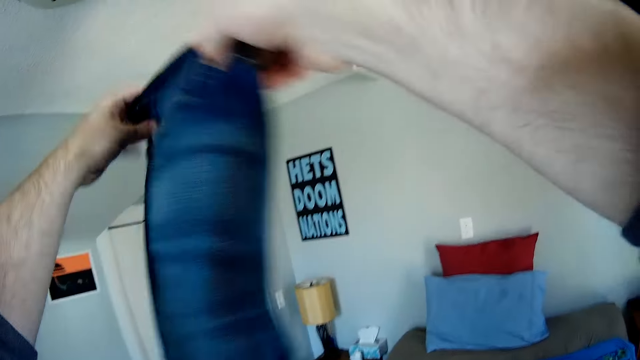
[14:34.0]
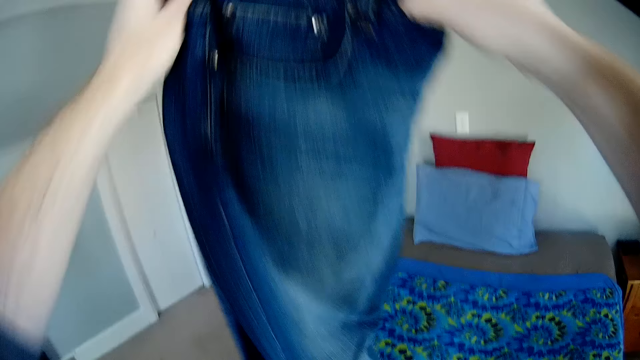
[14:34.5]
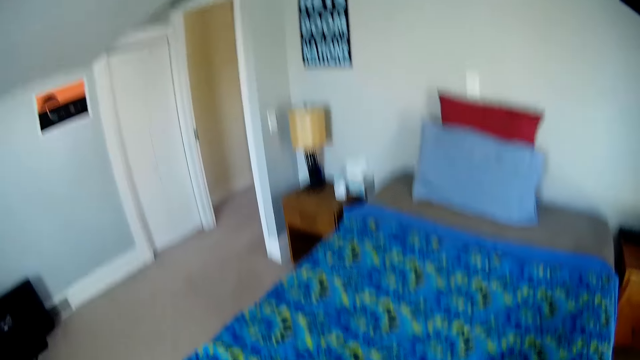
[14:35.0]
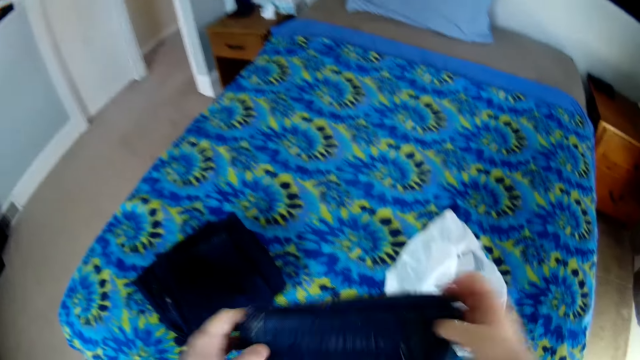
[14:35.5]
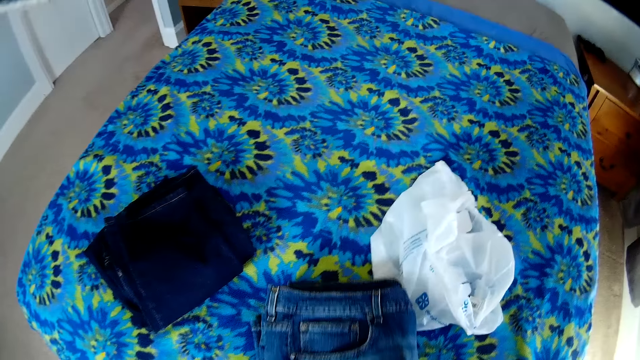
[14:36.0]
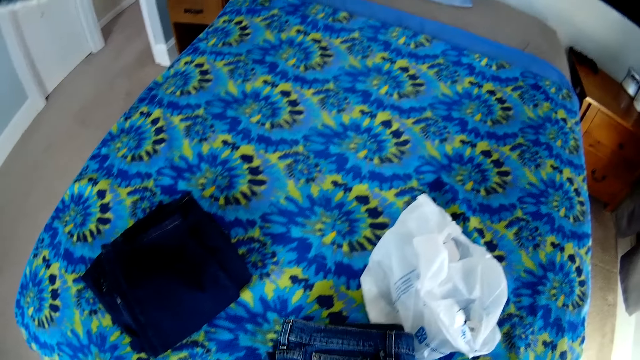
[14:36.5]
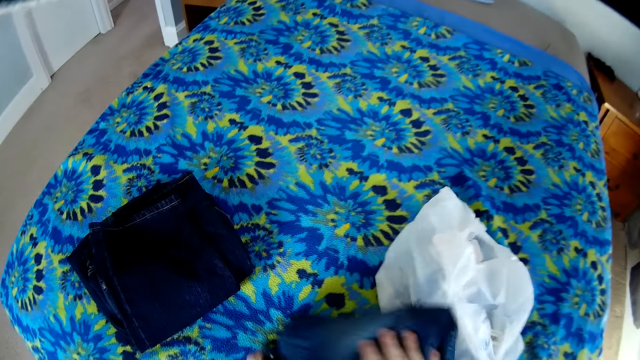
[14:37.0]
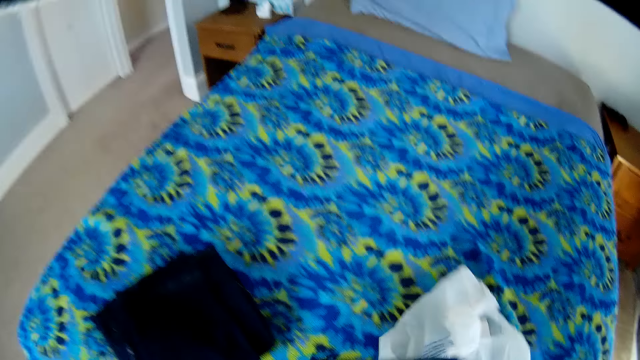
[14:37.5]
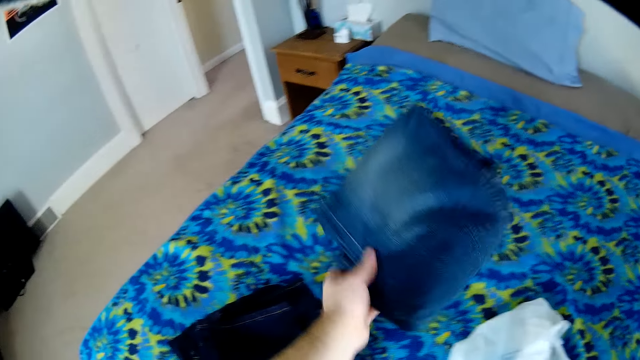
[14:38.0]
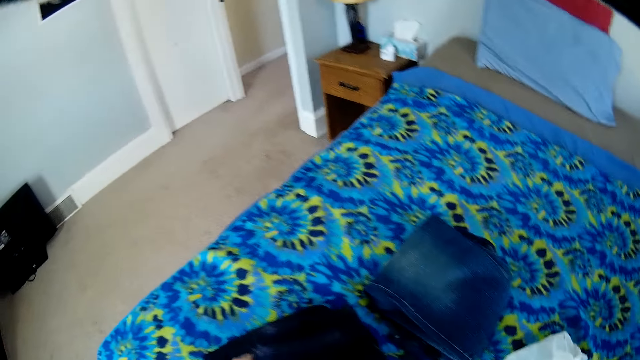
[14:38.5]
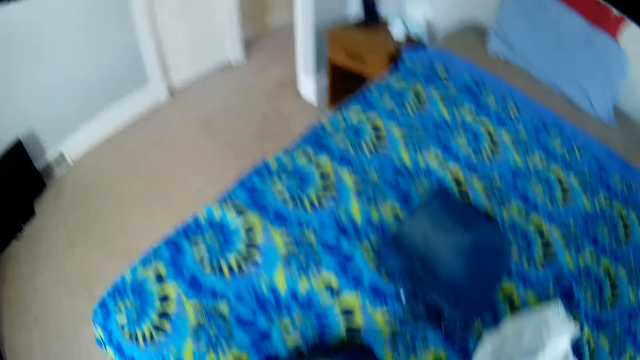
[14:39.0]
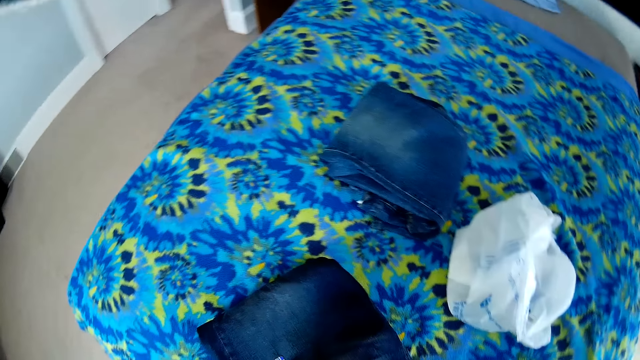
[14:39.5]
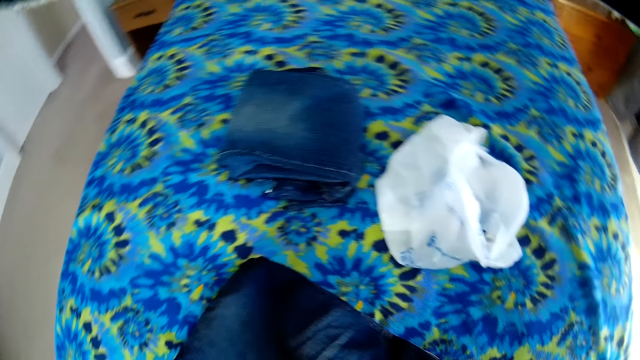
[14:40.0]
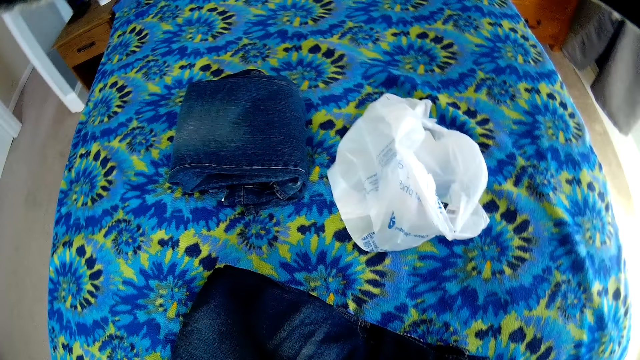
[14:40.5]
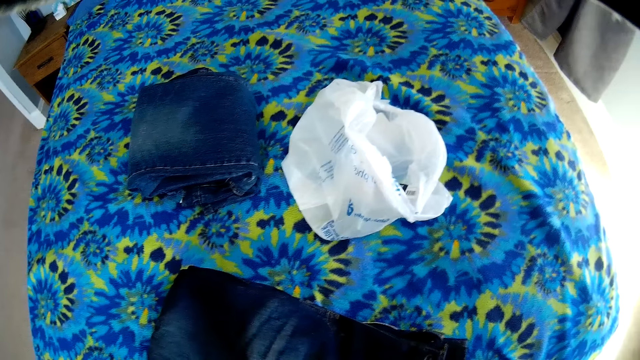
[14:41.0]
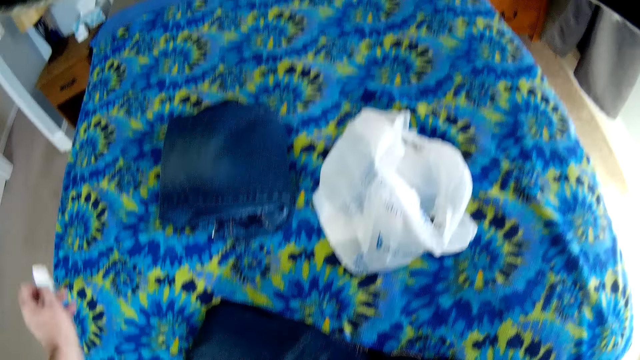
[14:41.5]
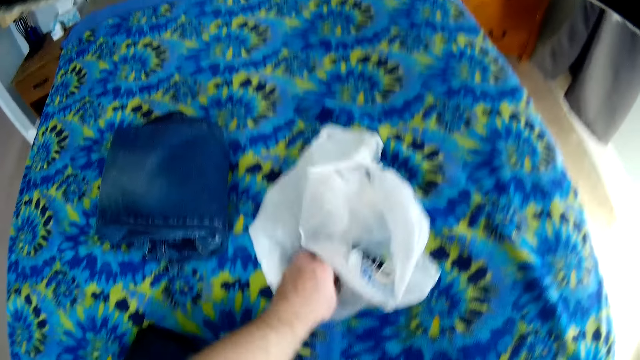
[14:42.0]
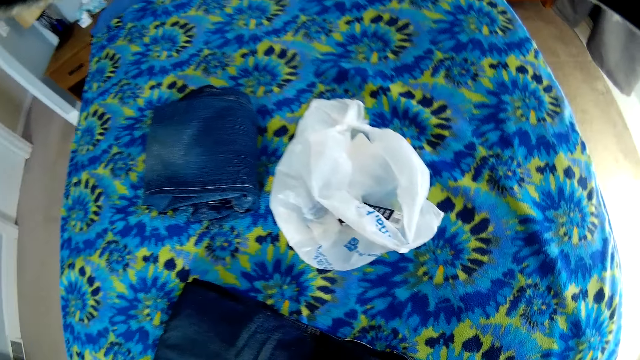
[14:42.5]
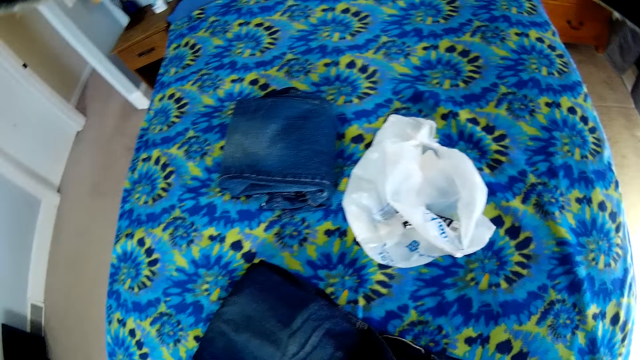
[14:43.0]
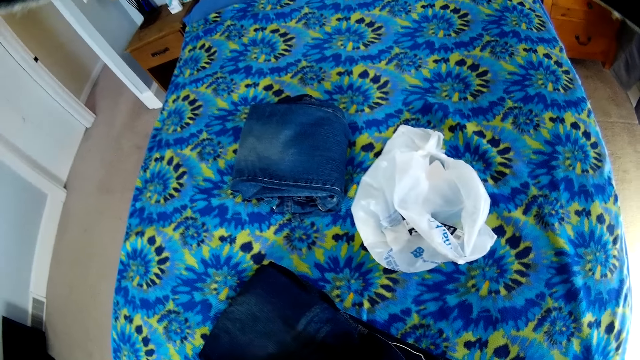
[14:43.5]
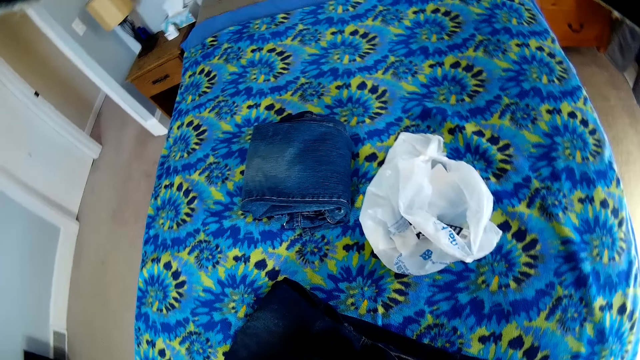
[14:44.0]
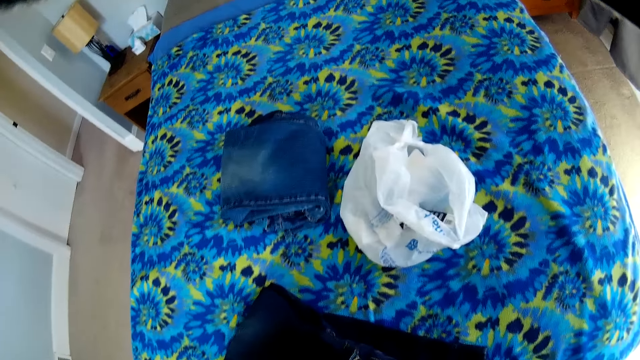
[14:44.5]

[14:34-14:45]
The camera wearer places a trouser on the bed. They pick another trouser from the bed. They remove a paper from the trouser. They place the paper on the nylon bag.

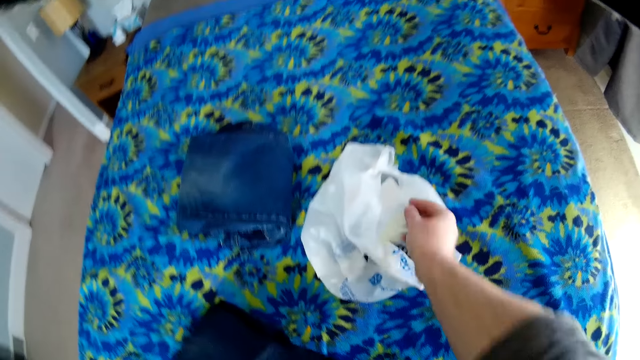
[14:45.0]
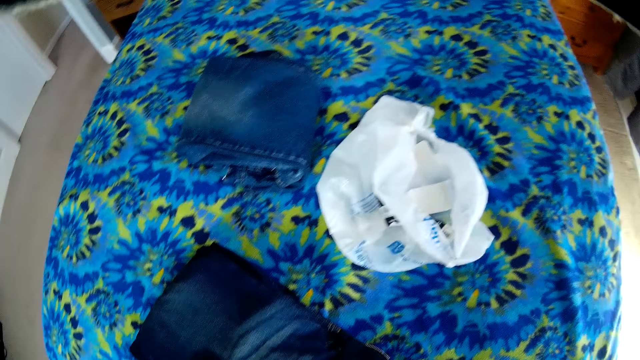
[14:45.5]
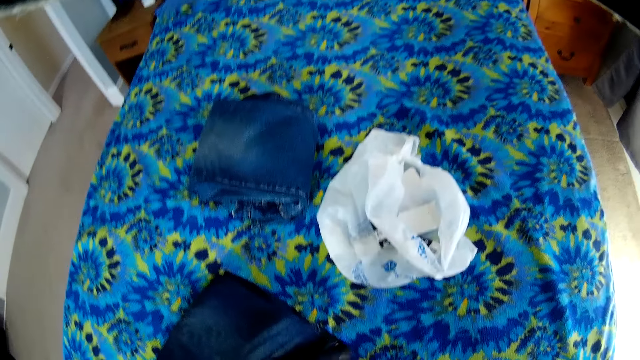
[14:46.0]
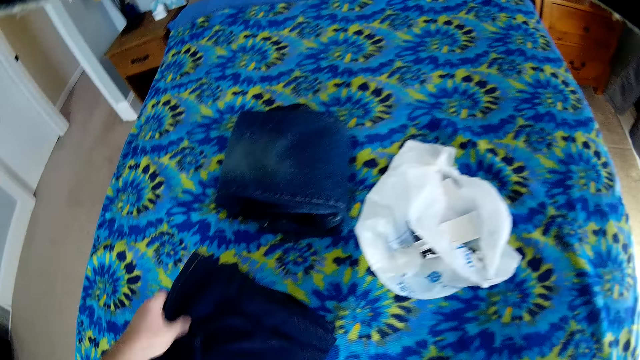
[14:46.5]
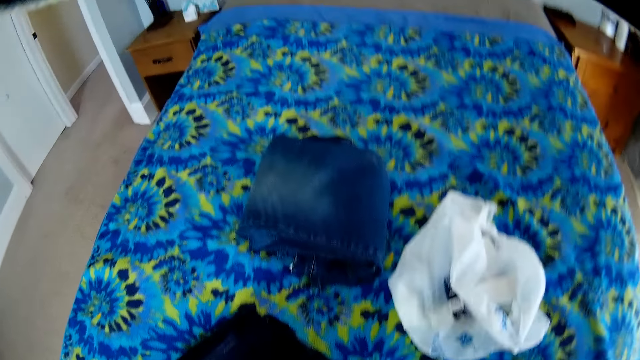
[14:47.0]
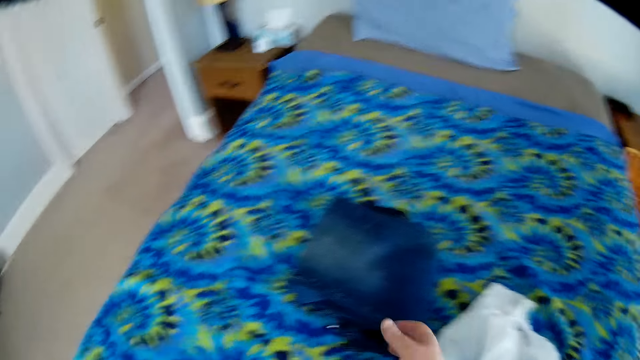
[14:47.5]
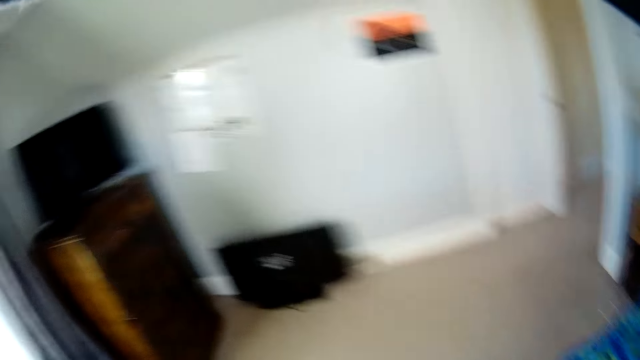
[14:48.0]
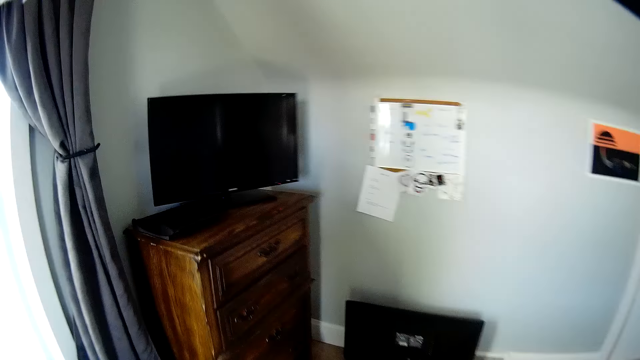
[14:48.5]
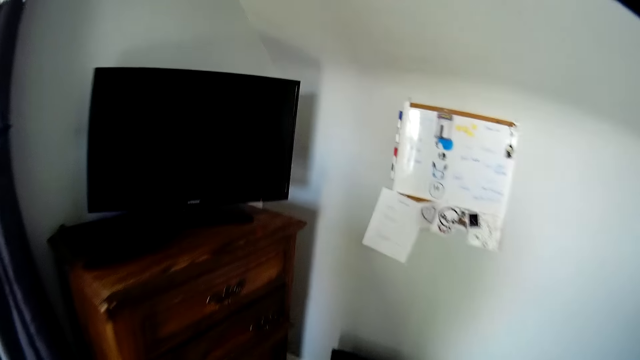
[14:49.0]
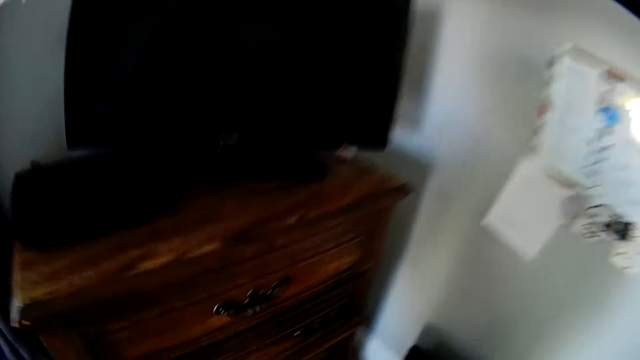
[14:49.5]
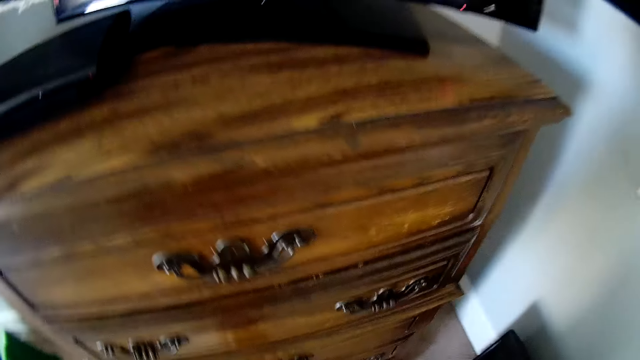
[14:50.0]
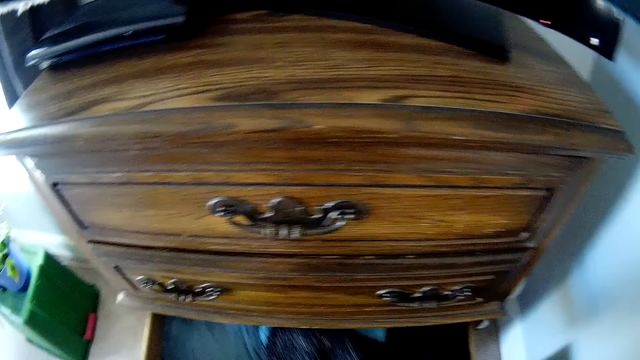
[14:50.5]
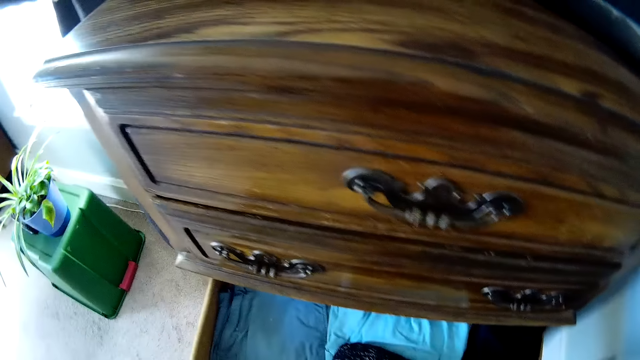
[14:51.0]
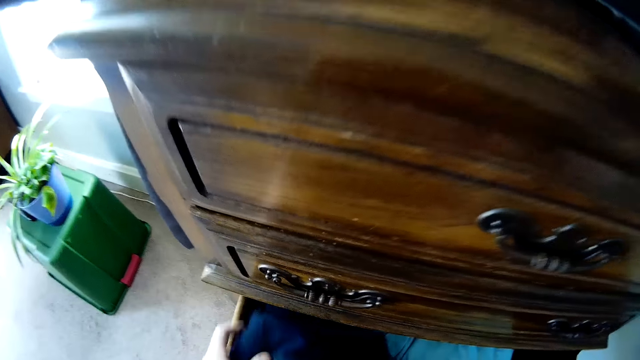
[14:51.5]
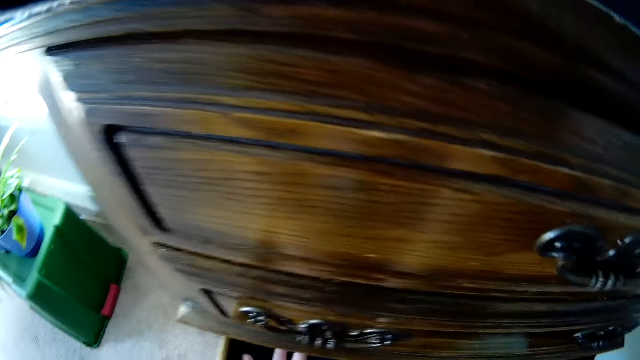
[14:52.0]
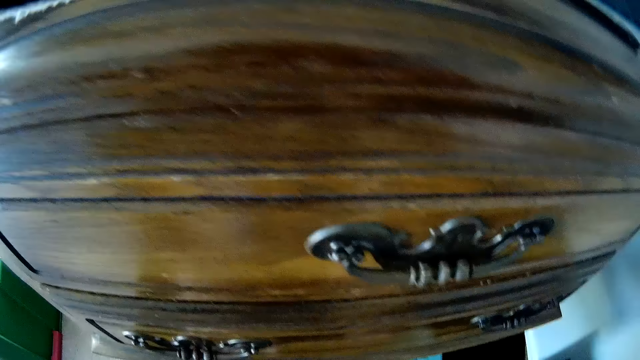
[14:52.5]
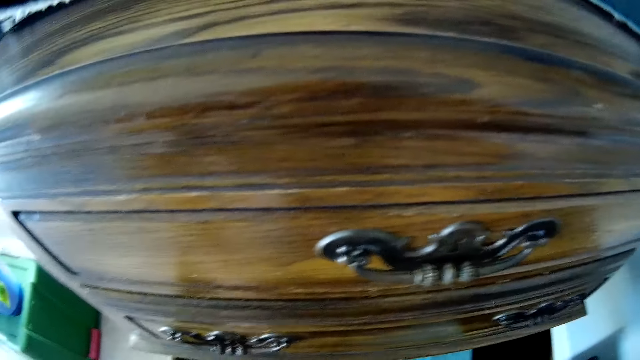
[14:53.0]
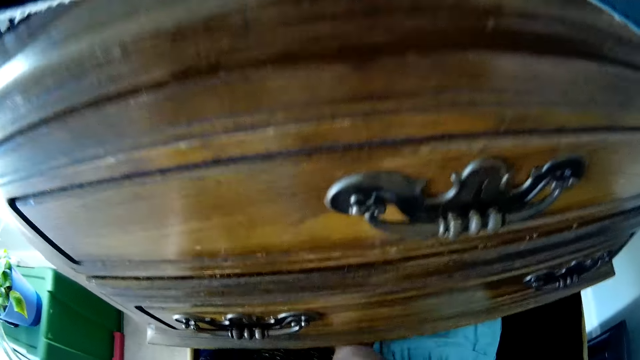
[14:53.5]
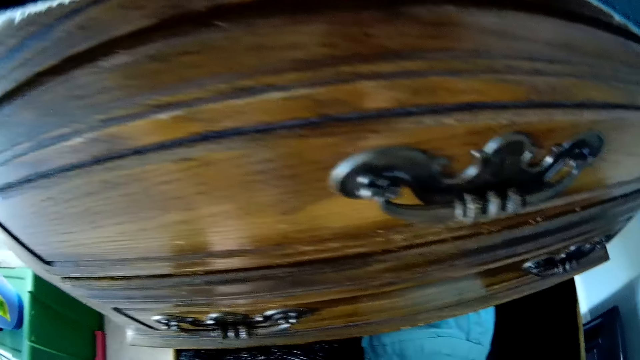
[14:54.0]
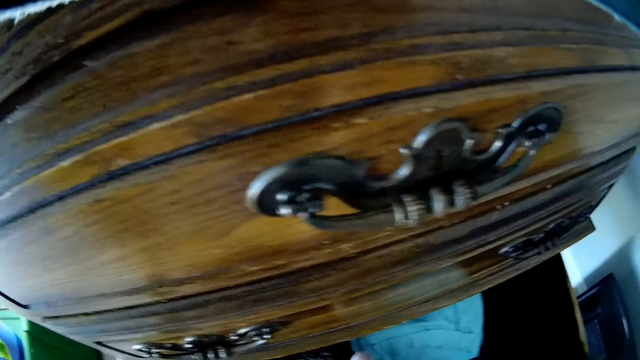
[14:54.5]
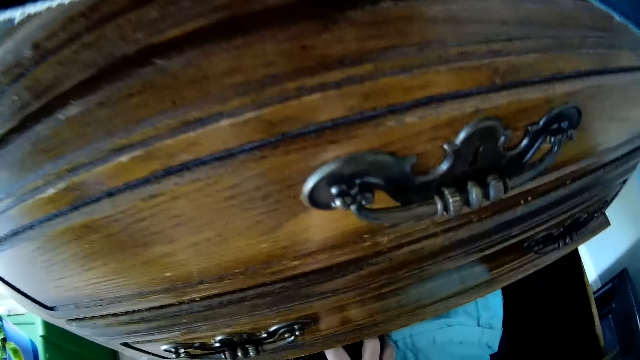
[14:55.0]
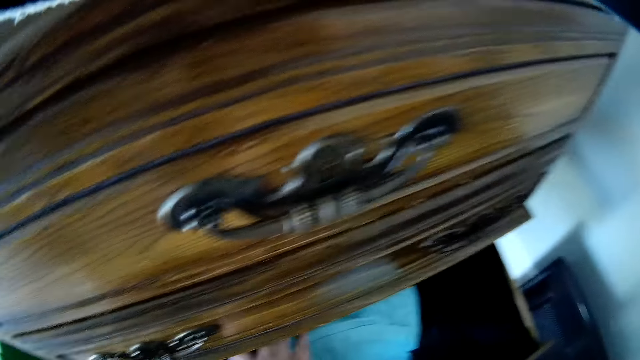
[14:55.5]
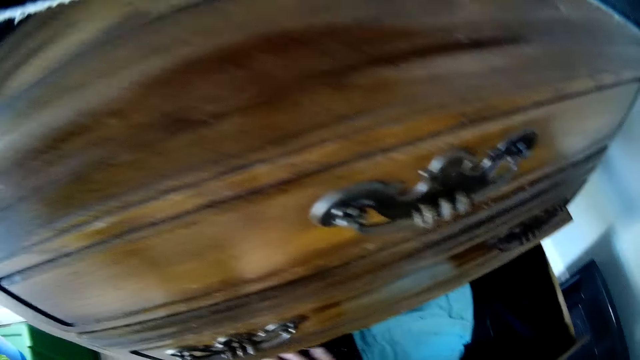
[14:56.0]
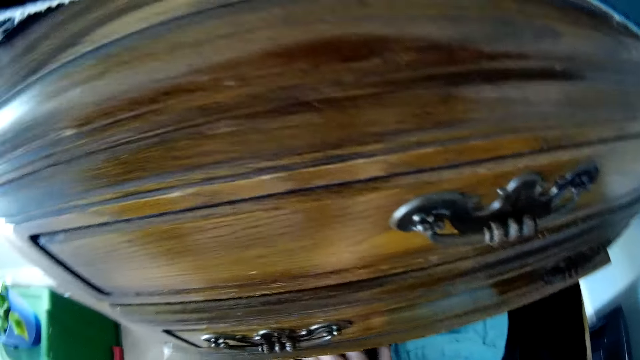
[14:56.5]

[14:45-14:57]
The camera wearer removes a paper from the trouser. They place the paper on the nylon bag. They place the trouser on the bed. They turn around the room. They walk around the room. They pull the drawer. They put the cloth on the drawer.
